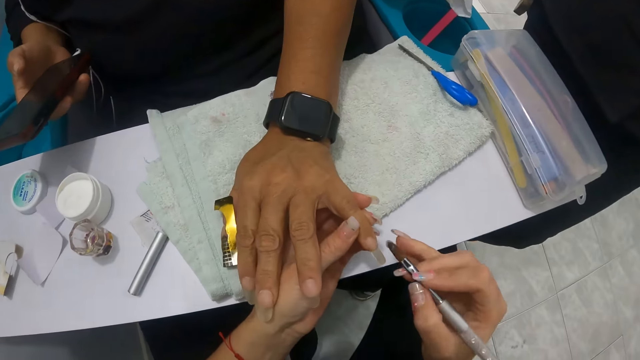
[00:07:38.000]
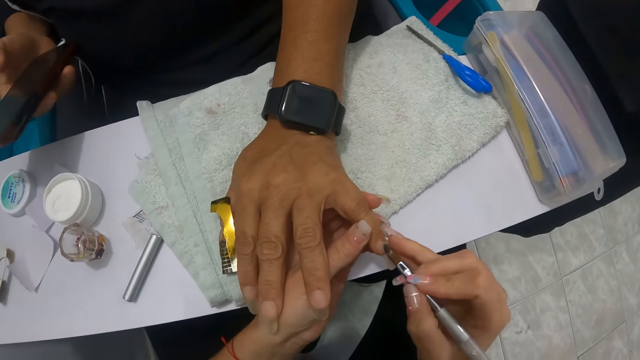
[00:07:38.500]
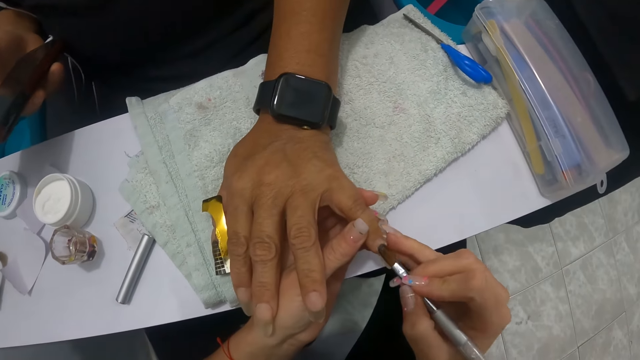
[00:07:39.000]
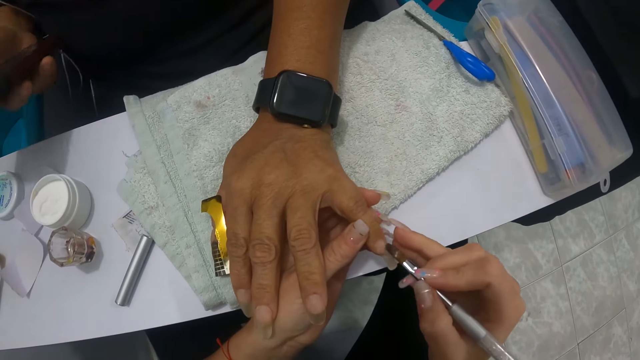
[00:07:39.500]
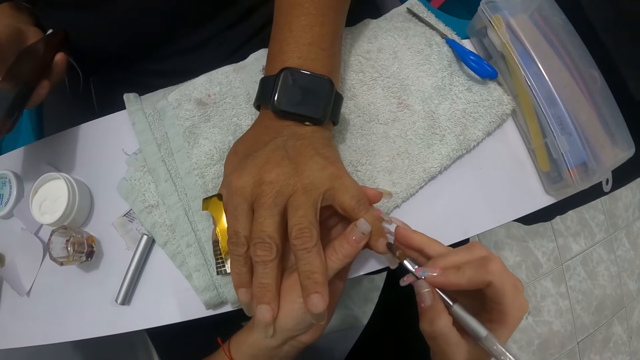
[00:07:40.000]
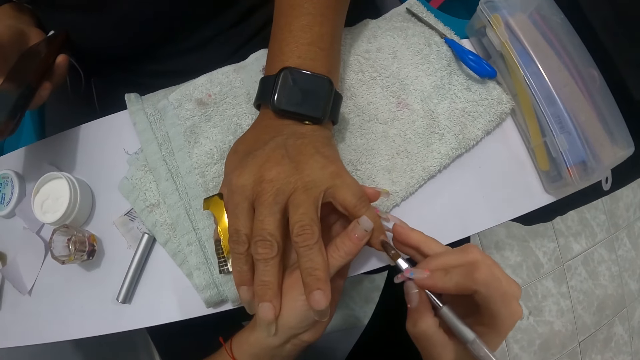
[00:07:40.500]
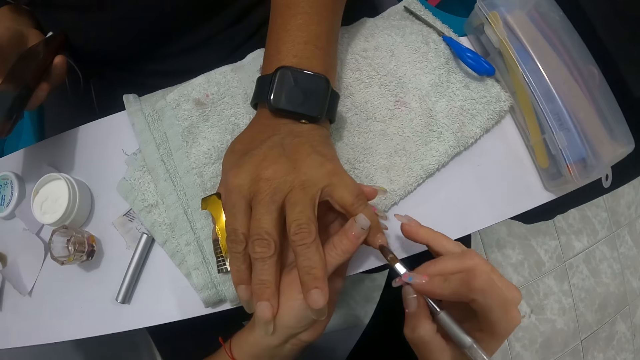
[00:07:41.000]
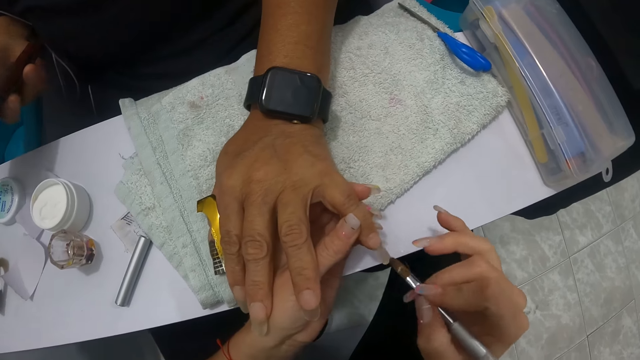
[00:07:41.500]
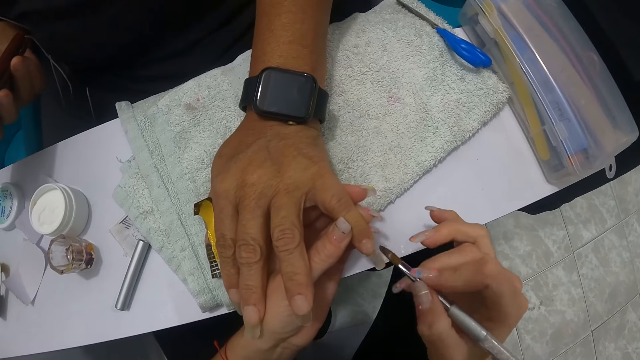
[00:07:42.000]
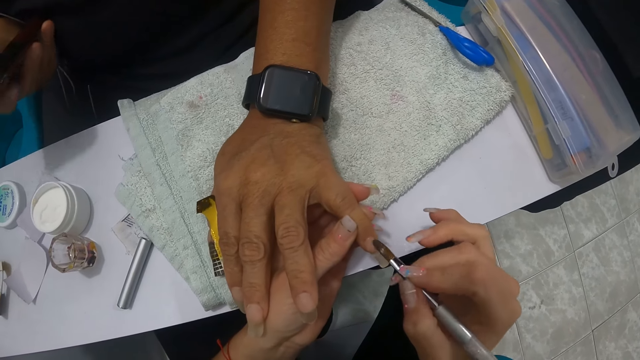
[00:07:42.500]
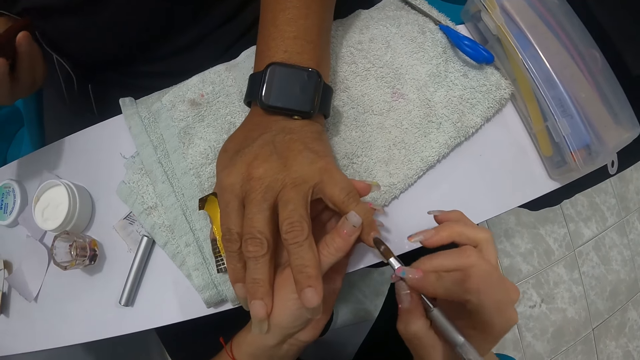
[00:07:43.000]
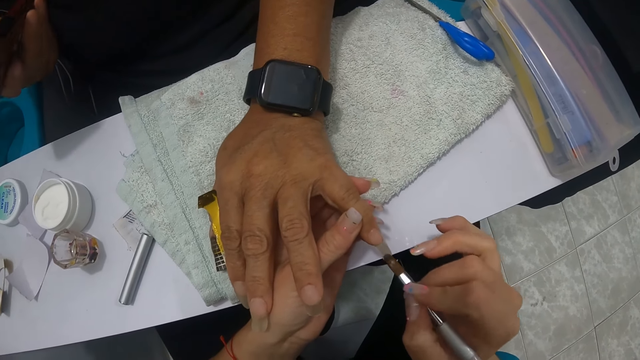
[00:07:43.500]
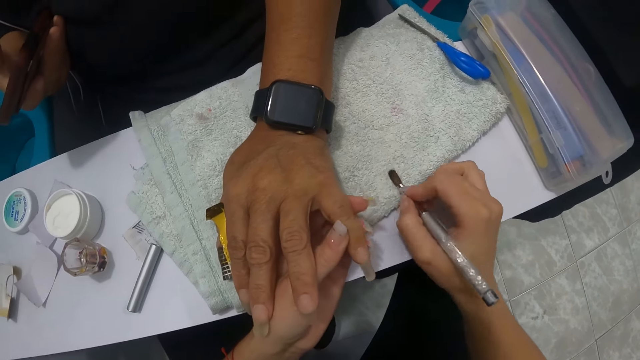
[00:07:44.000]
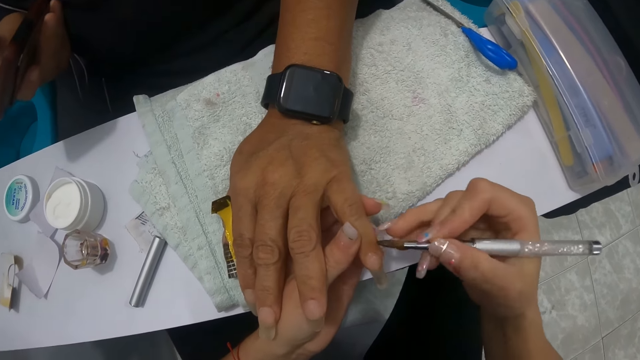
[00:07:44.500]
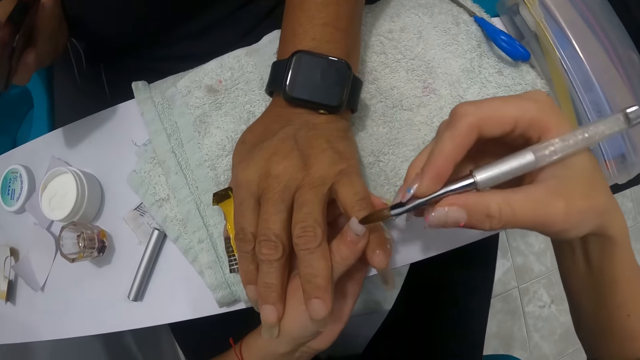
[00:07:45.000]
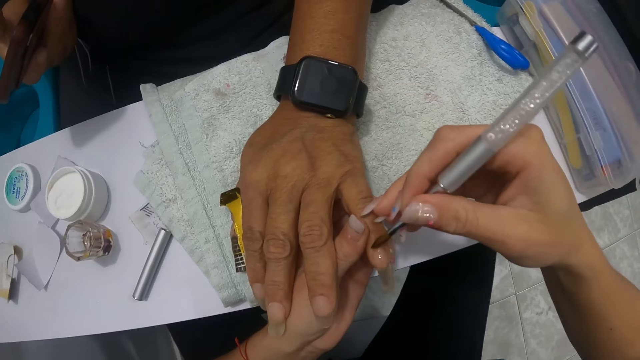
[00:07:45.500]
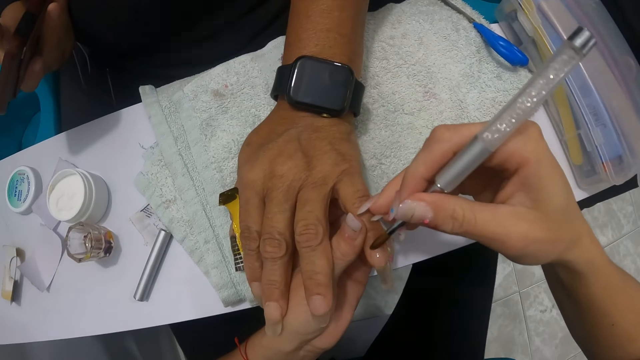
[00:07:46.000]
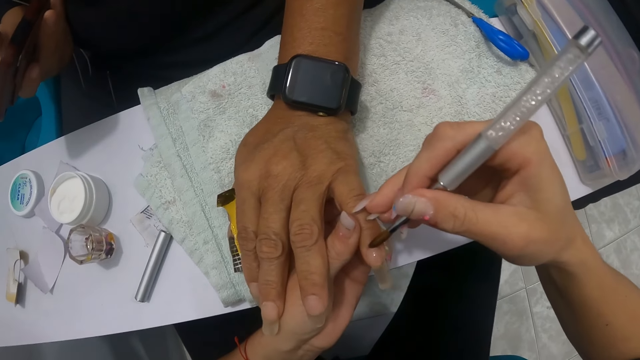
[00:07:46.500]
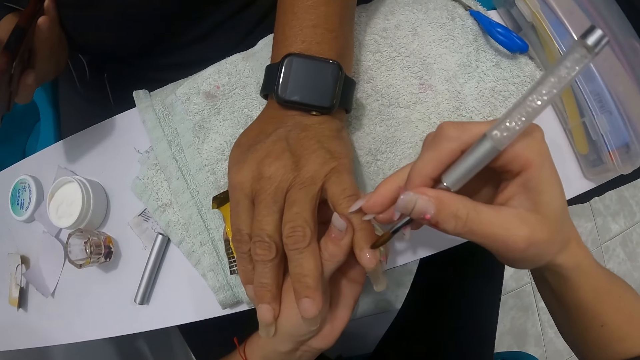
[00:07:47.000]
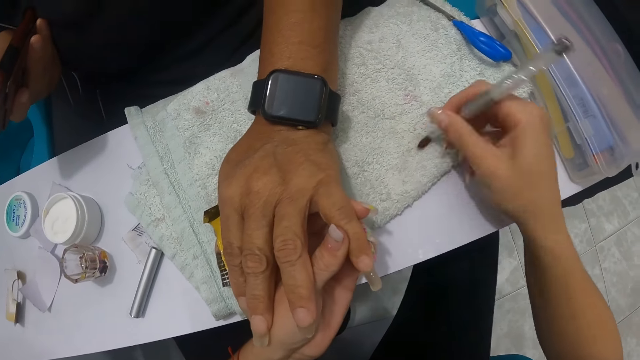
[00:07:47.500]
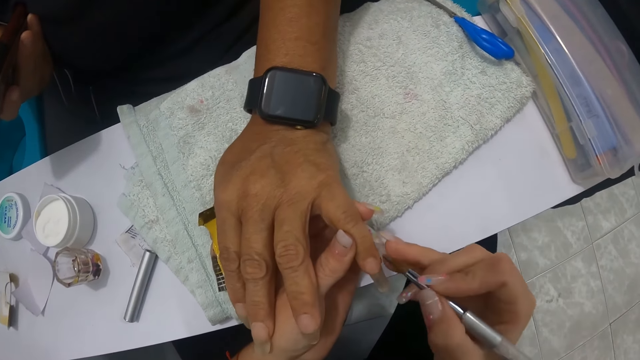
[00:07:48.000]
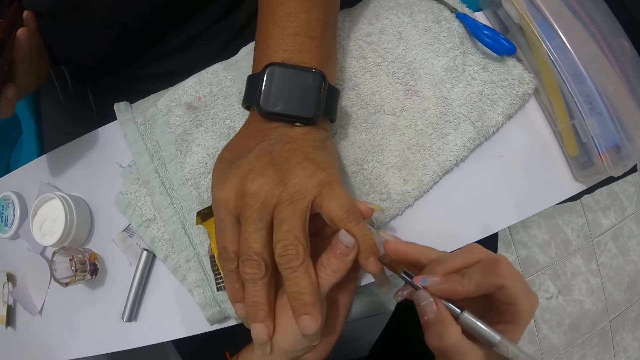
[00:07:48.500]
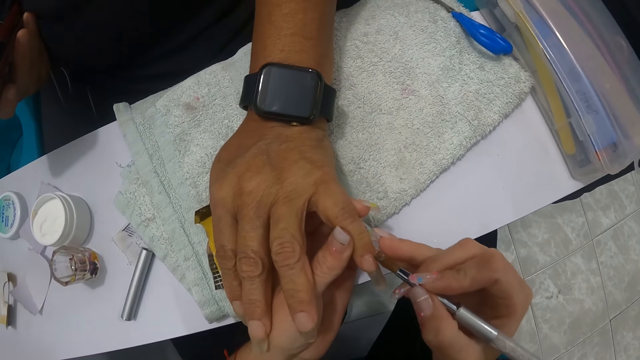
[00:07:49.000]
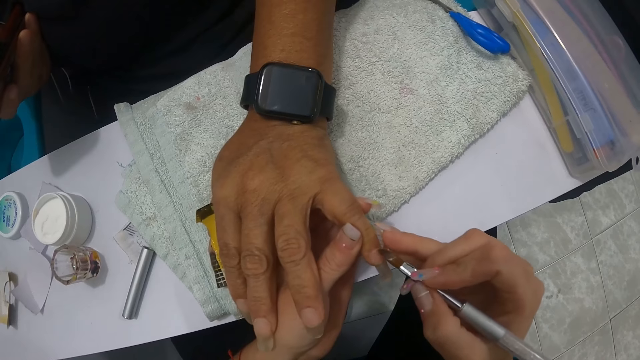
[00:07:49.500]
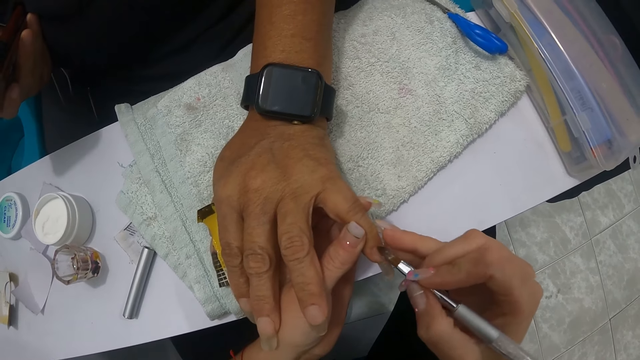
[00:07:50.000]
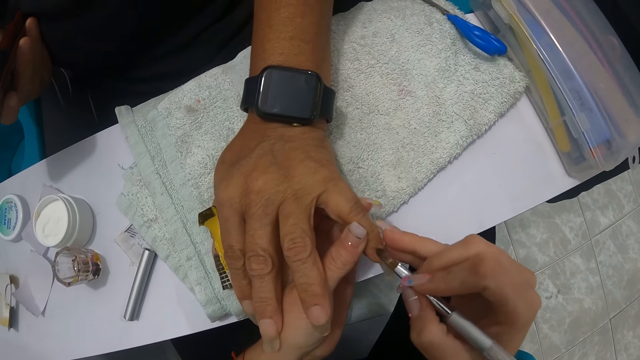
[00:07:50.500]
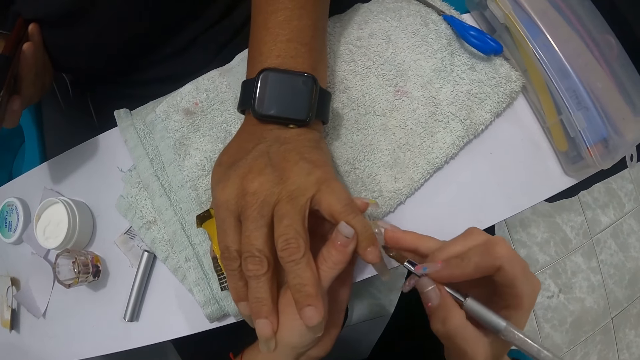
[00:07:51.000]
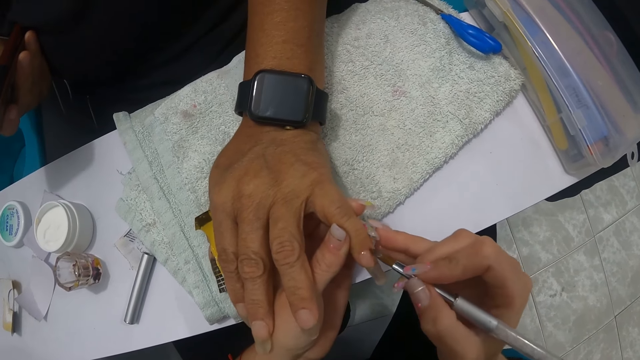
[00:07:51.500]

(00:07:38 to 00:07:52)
The camera wearer applies acrylic powder onto the fingernail of the woman with the nail brush in her right hand. She wipes the nail brush on the white towel on the arm rest. She applies acrylic powder onto the fingernail of the woman with the nail brush in her right hand. She wipes the nail brush on the white towel on the arm rest. She applies acrylic powder onto the fingernail of the woman with the nail brush in her right hand.

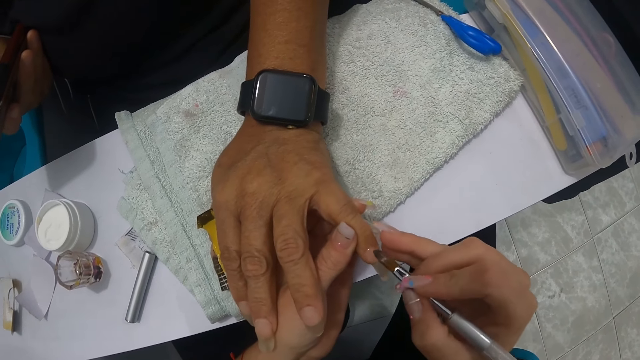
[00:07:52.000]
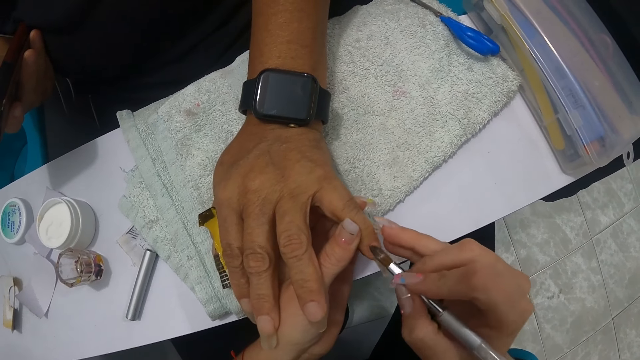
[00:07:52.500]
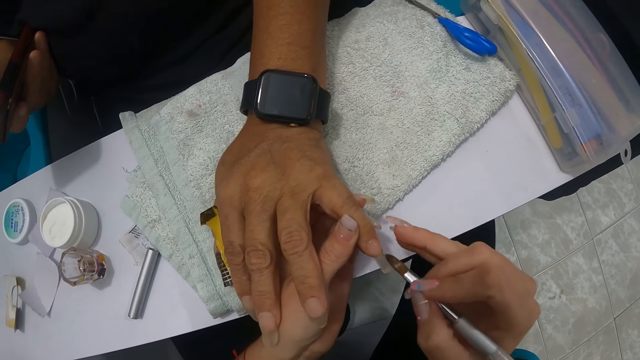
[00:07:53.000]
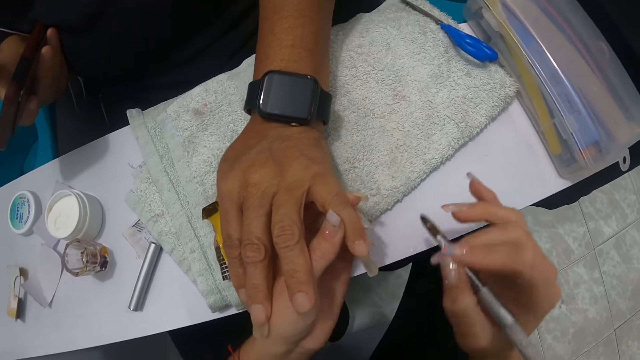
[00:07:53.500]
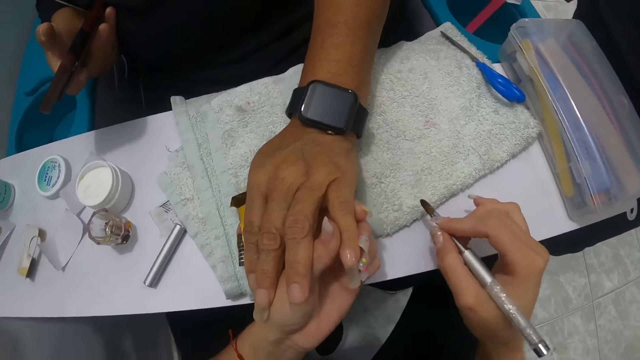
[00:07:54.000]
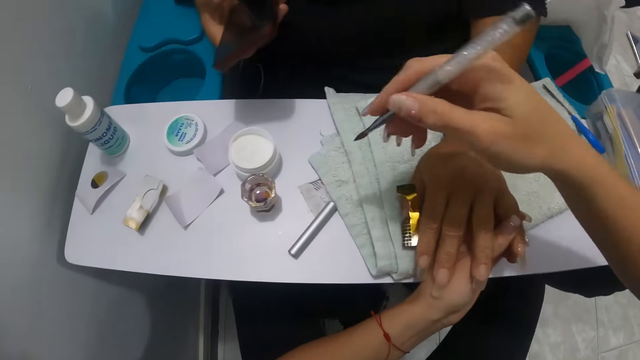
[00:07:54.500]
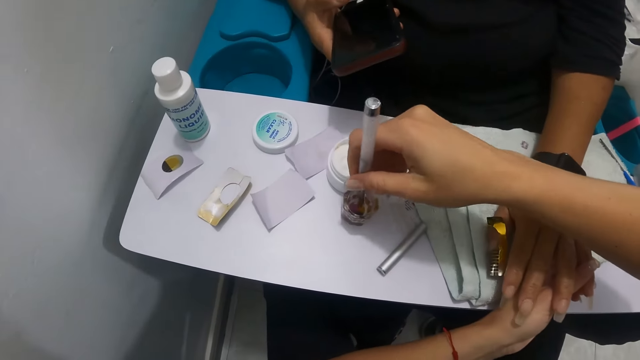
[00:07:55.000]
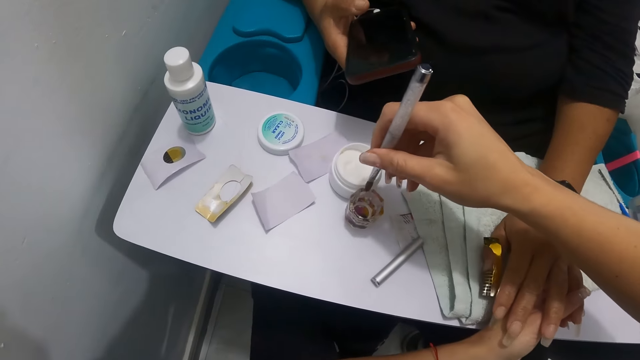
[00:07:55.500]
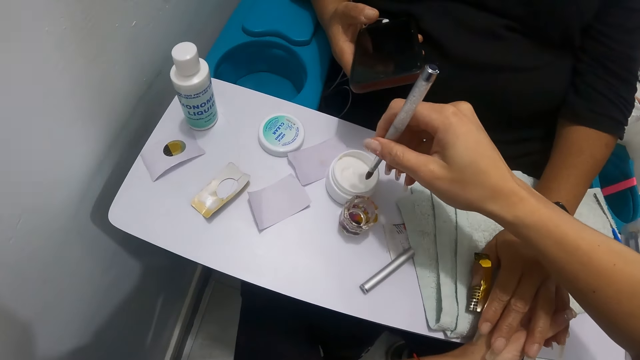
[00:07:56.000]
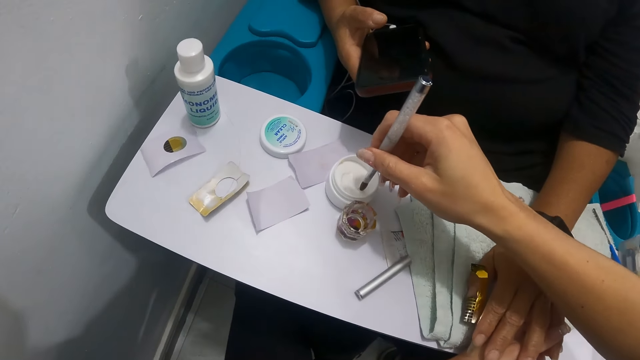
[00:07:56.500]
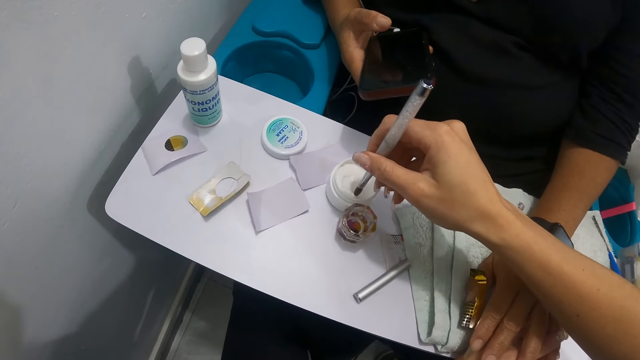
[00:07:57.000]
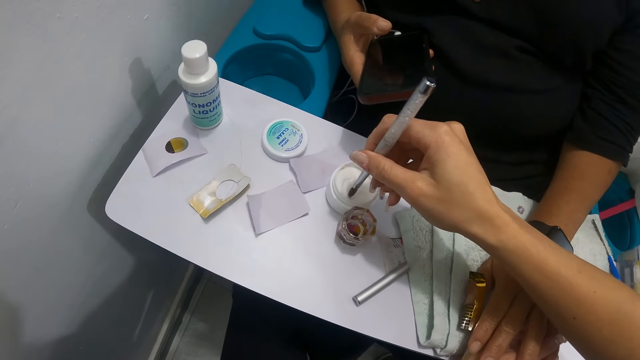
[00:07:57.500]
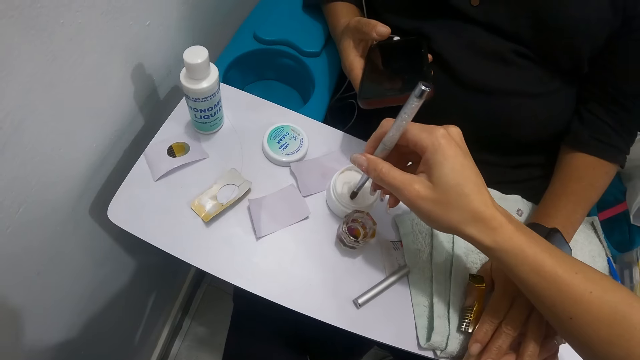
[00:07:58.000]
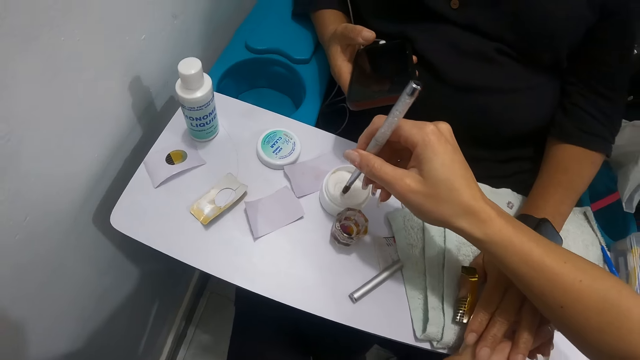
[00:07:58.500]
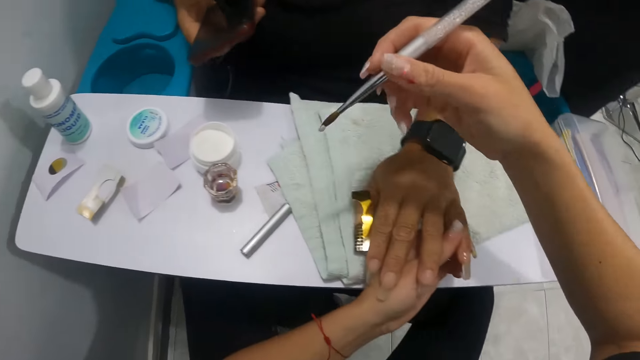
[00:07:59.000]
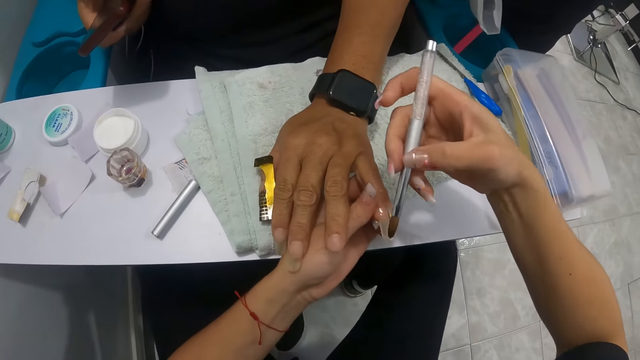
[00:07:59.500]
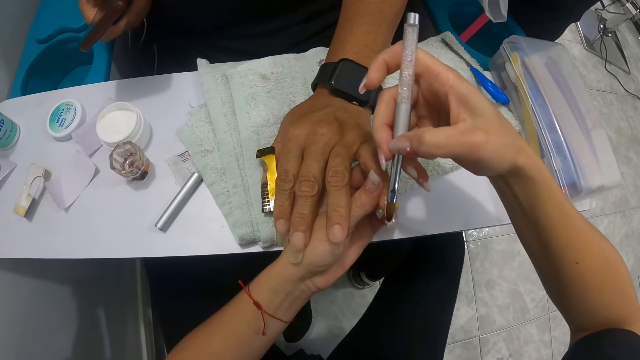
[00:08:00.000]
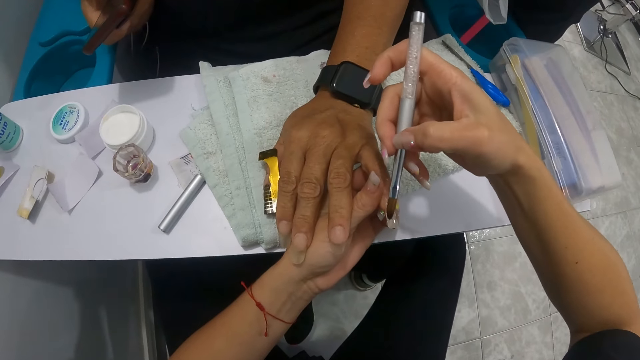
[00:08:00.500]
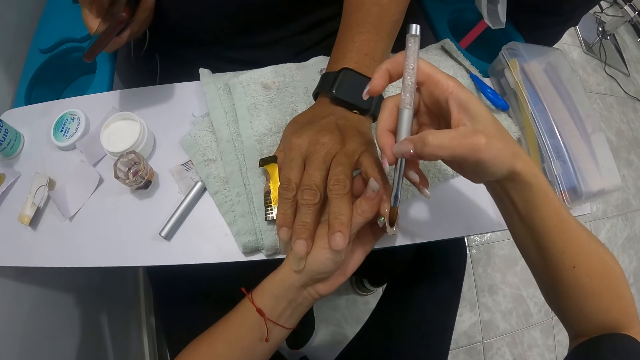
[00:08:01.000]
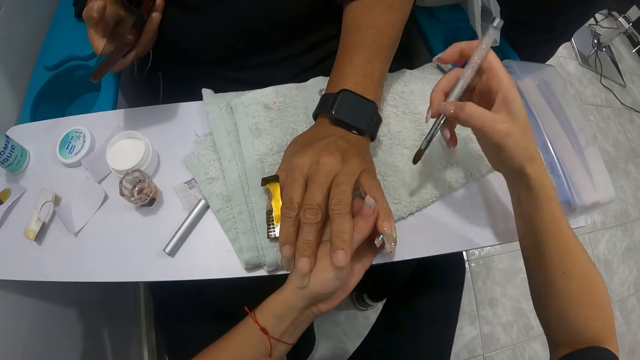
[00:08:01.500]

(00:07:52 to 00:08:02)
The camera wearer wipes the nail brush on the white towel on the arm rest. She dips the nail brush into the nail liquid cup on the arm rest with her right hand. She slides the nail brush on the nail liquid cup with her right hand. She dips the nail brush into the acrylic powder box with her right hand. She applies acrylic powder onto the fingernail of the woman with the nail brush in her right hand. She wipes the nail brush on the white towel on the arm rest.
